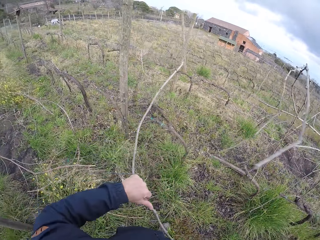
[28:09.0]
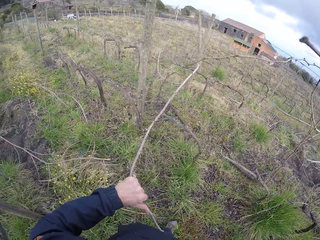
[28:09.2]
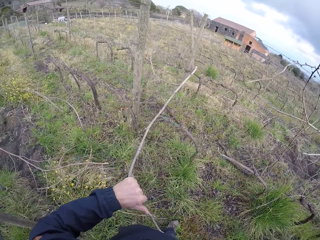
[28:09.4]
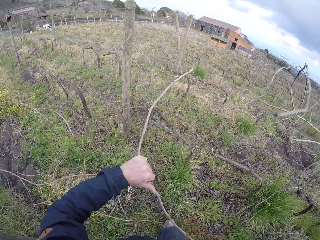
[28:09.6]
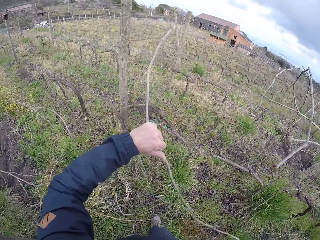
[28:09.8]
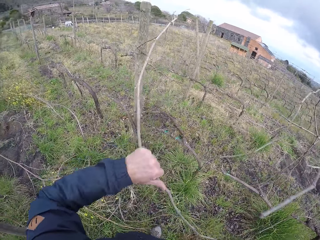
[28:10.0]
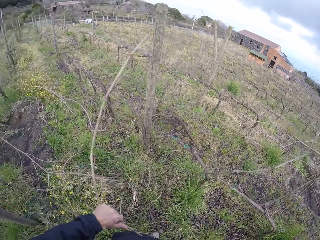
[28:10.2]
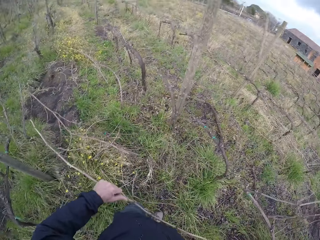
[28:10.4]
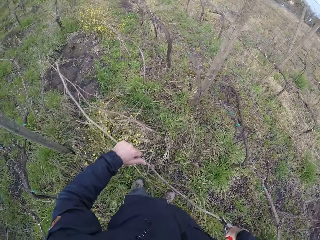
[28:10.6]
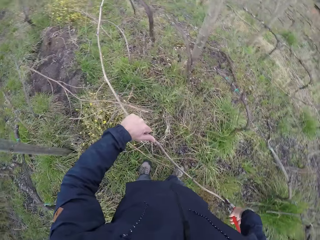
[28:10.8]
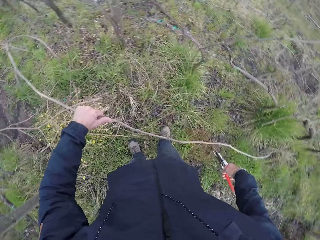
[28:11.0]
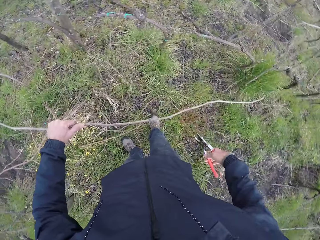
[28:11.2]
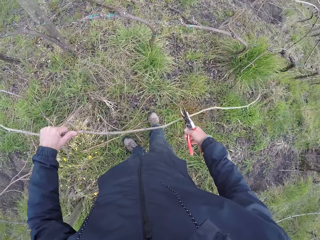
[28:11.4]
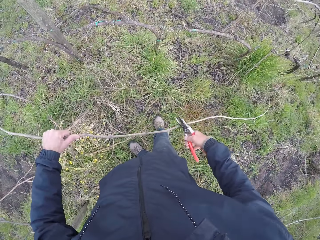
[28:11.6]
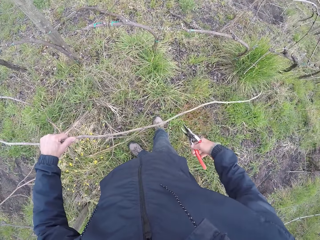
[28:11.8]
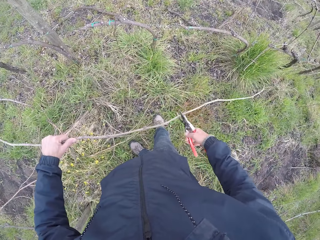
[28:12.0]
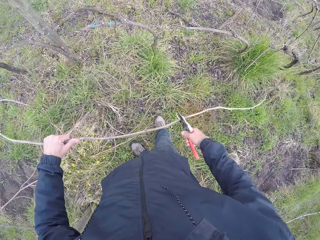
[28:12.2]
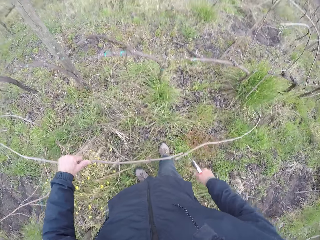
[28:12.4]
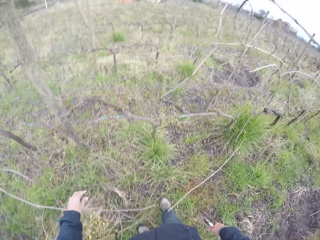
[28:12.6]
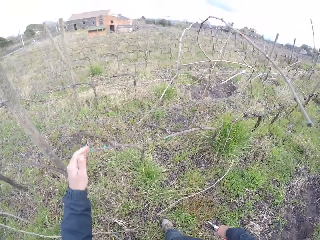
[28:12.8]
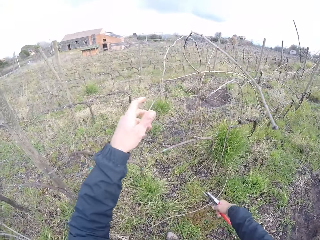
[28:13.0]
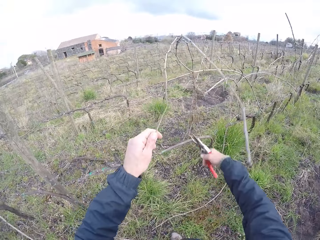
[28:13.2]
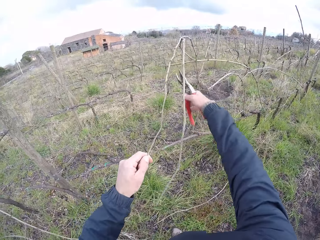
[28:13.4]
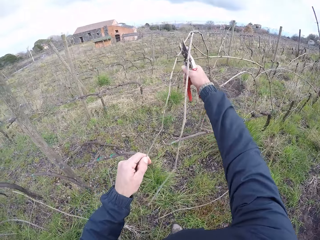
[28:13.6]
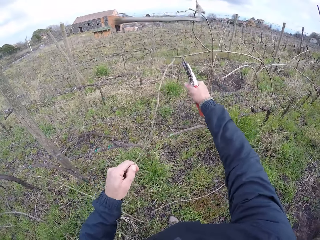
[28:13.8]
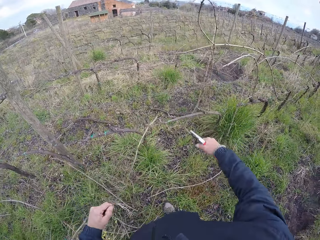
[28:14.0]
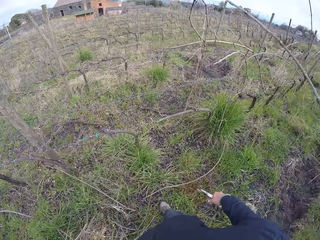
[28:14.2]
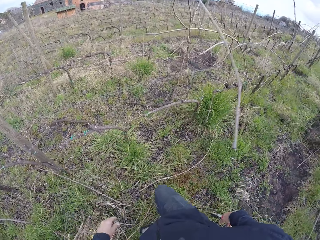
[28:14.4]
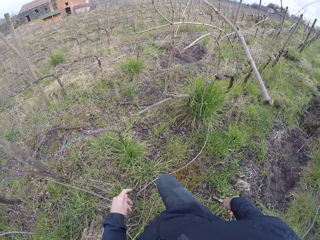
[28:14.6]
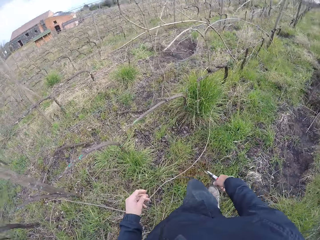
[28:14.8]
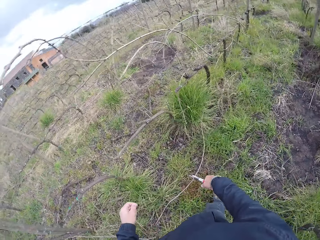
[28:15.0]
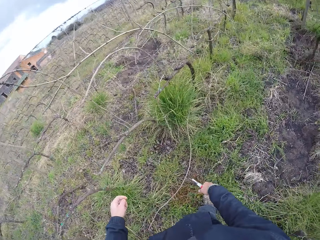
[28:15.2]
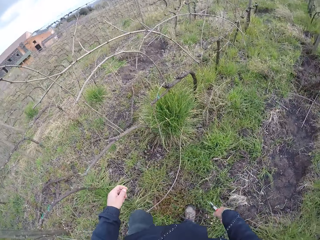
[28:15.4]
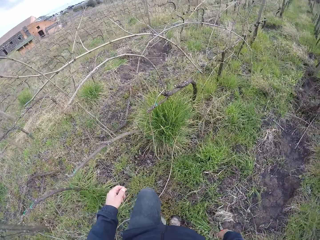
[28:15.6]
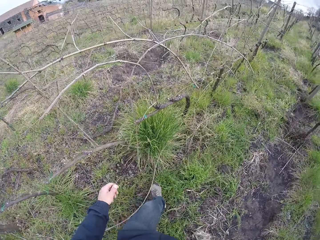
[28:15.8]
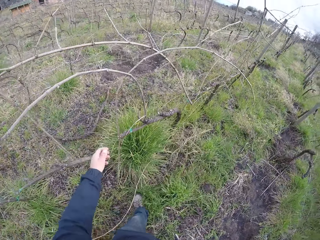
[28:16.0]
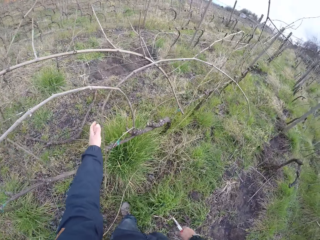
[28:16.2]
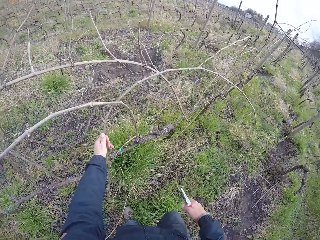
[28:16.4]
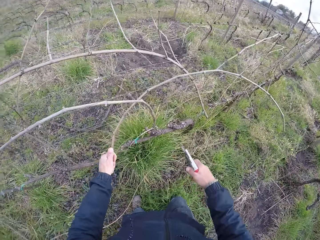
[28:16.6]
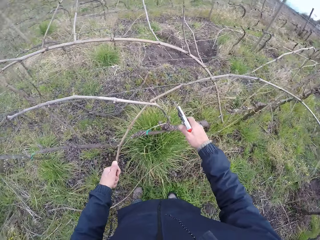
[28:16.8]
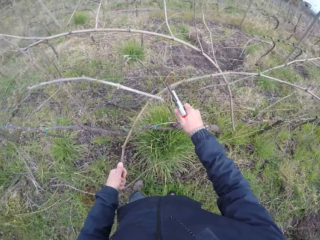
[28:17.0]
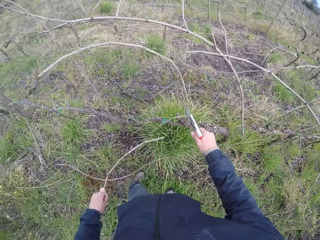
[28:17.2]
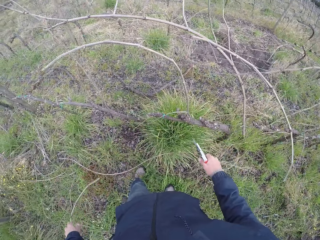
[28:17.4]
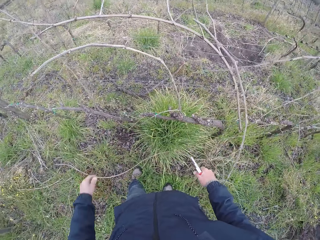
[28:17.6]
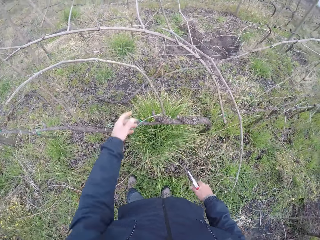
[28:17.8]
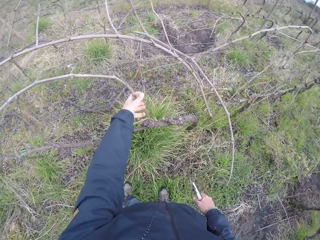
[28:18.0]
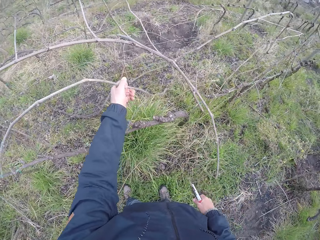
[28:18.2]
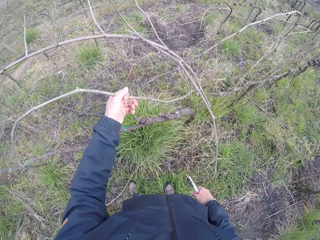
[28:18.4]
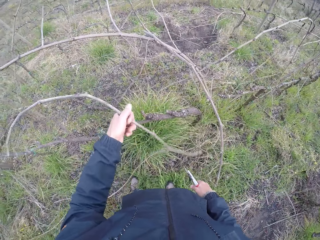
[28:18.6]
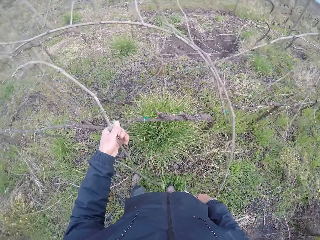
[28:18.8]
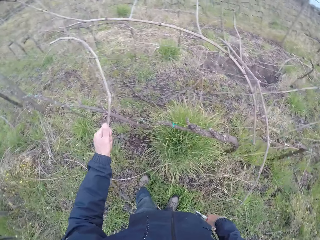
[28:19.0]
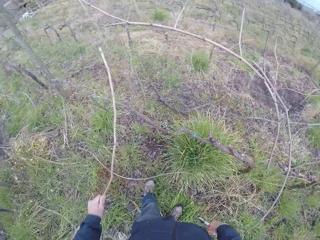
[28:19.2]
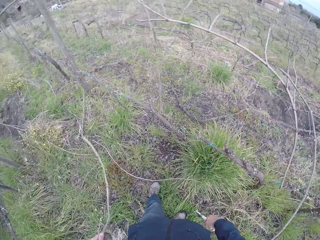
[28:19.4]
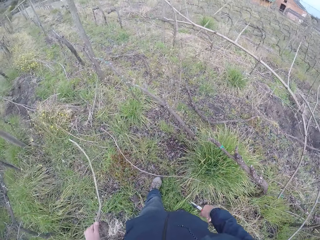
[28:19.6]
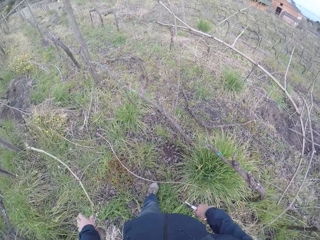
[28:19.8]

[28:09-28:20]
The camera wearer cuts the branch with the pruning shears in his right hand. He drops the branch on the ground with his left hand. He touches the branch with his left hand. He cuts the branch with the pruning shears in his right hand. He holds the branch on the ground with his left hand. He touches the branch with his left hand. He cuts the branch with the pruning shears in his right hand. He pulls the branch from a fence with his left hand. He touches the branch with his left hand.

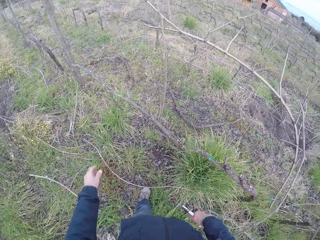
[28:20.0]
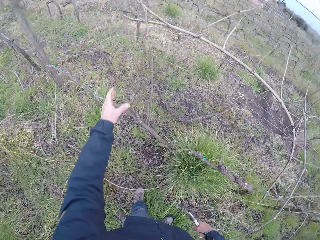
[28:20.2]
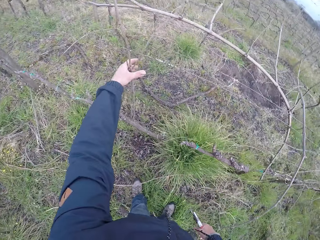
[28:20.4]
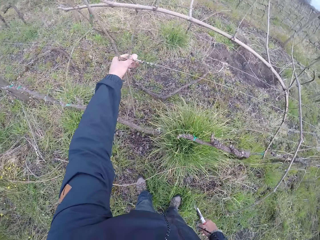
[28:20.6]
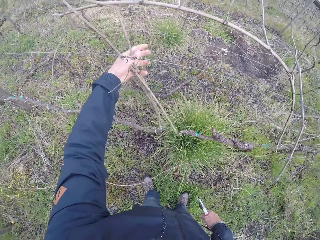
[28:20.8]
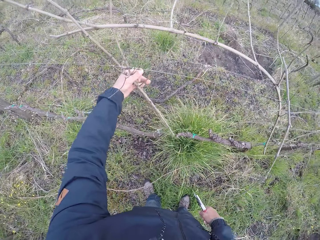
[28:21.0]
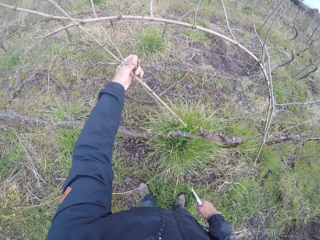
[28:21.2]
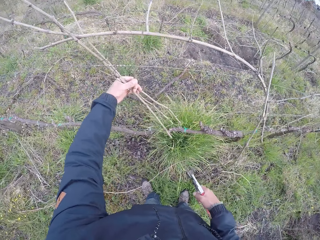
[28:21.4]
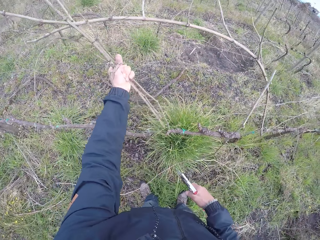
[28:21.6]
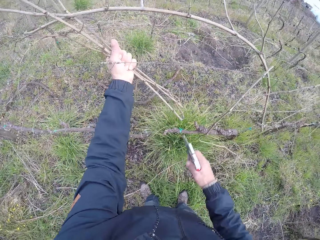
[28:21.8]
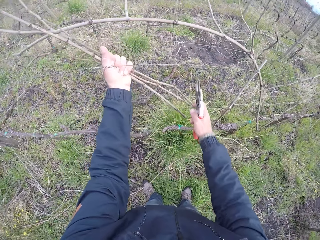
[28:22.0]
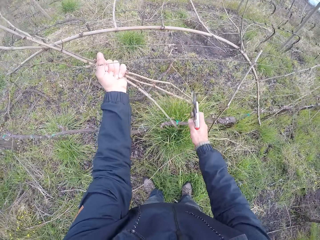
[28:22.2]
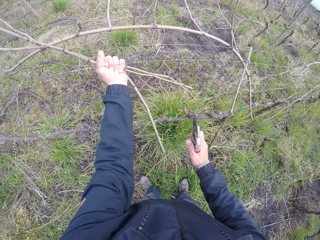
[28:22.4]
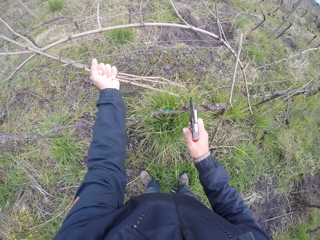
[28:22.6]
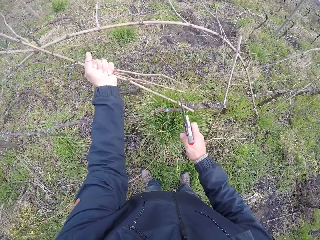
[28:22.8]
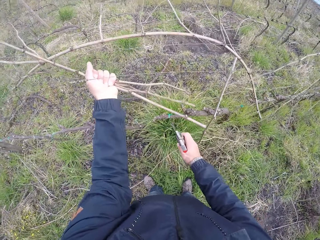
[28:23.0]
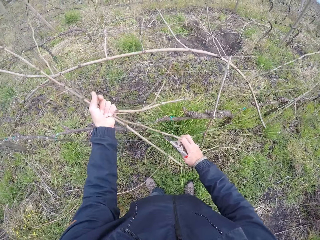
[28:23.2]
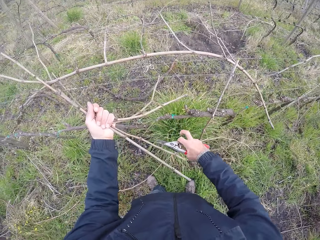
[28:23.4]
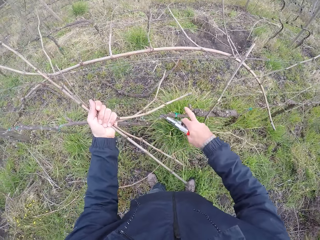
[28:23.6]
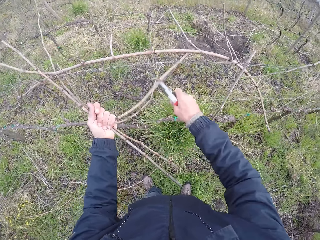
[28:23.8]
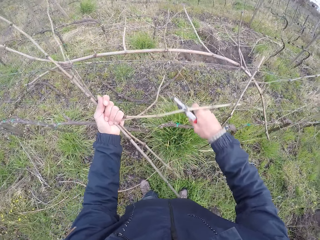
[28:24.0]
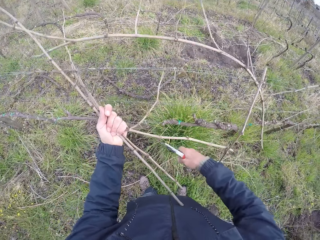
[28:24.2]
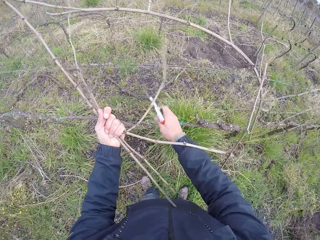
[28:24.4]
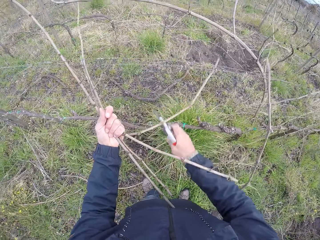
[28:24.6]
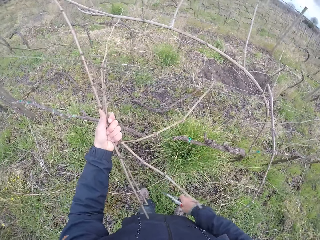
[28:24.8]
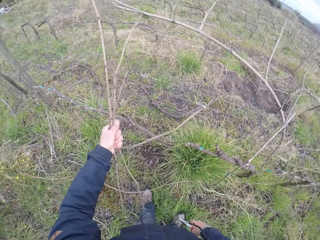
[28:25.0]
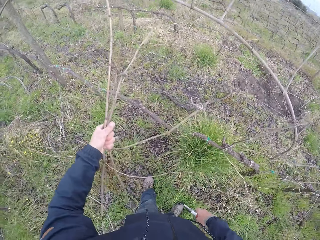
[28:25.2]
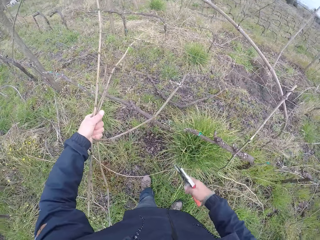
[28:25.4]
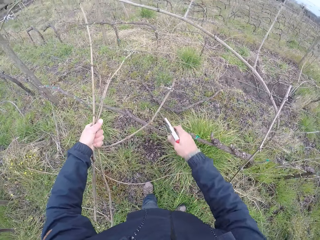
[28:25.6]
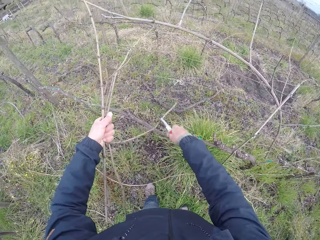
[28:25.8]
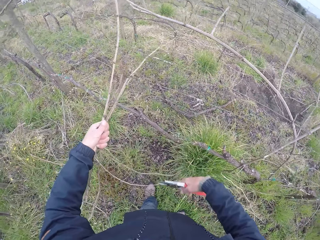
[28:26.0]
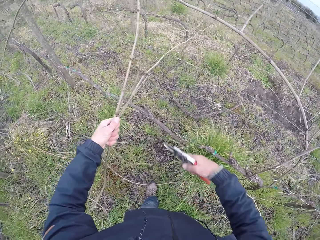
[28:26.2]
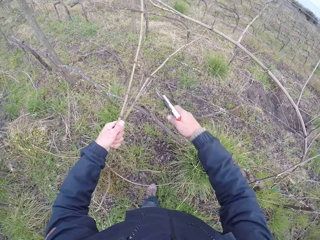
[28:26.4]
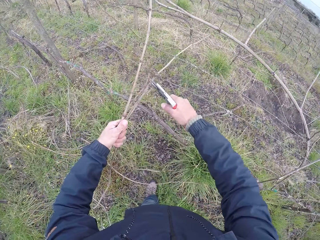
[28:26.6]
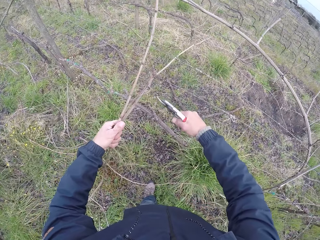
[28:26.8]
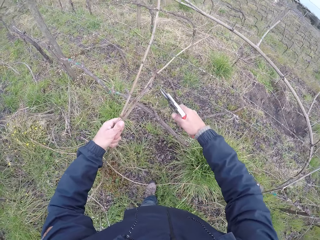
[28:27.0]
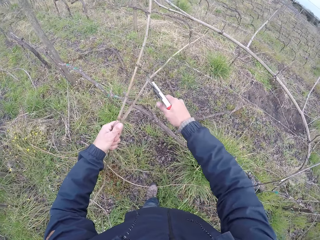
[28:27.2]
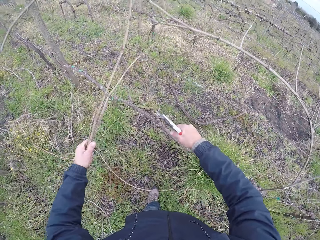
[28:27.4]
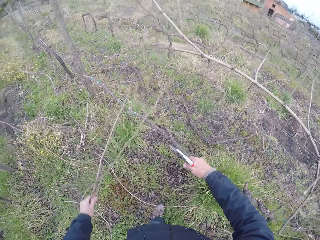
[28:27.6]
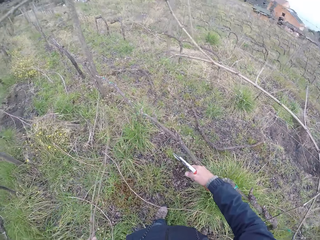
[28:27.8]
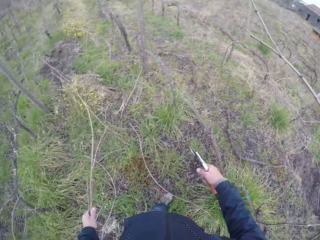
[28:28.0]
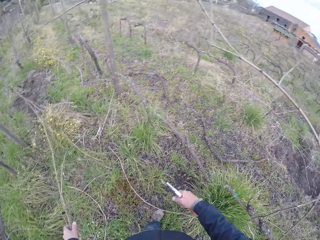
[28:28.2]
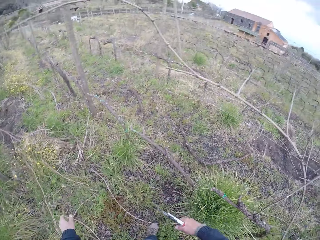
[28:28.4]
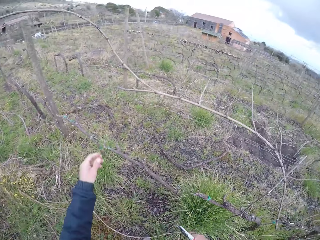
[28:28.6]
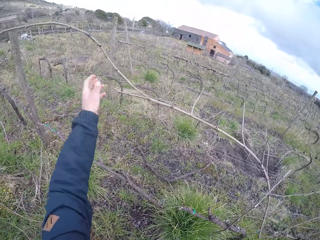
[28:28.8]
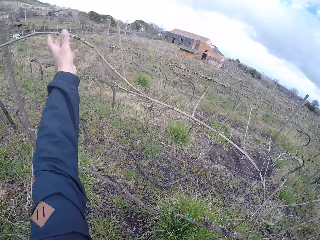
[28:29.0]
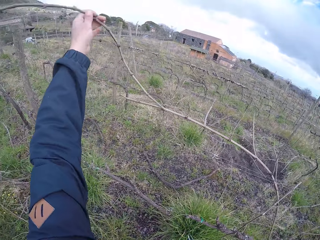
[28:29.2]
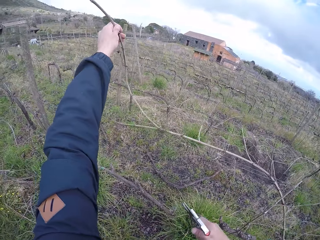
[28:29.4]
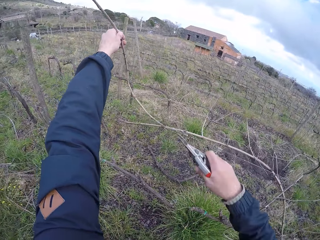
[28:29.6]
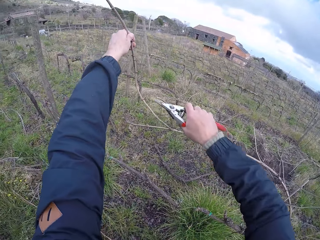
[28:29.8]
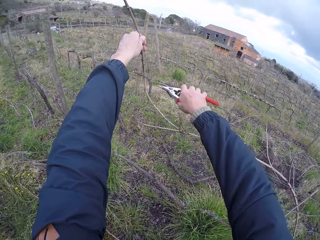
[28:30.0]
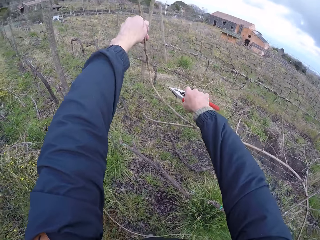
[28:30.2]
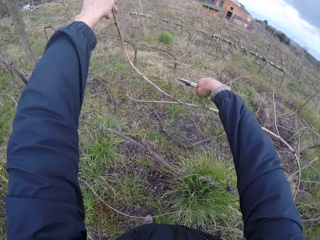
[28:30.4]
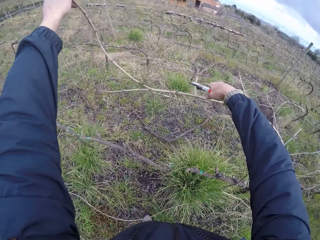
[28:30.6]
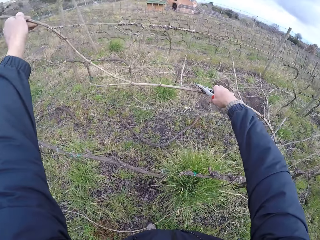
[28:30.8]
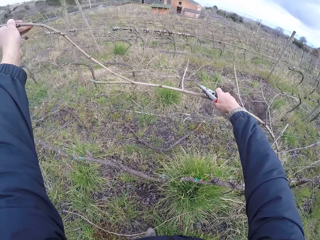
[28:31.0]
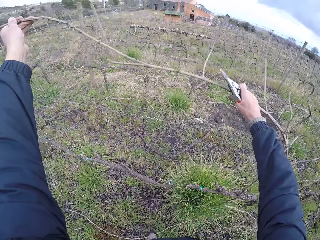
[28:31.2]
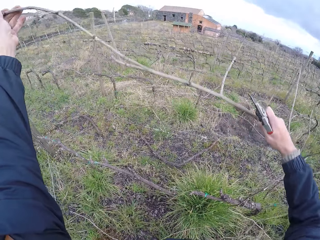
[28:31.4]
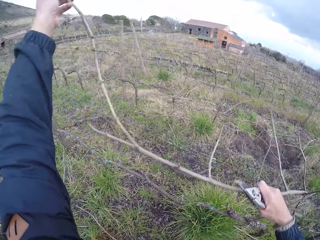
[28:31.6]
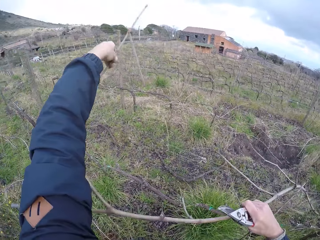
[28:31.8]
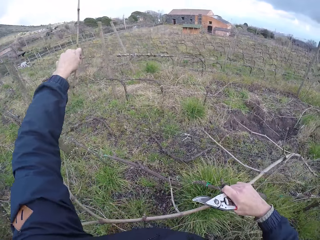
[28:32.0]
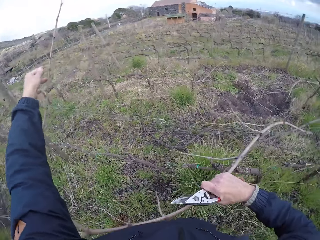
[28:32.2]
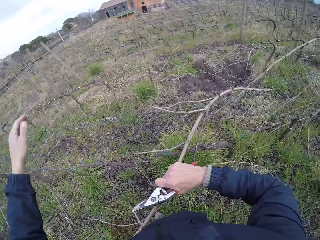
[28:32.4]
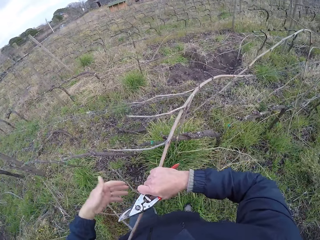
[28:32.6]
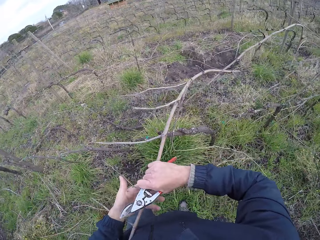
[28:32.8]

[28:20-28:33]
The camera wearer holds a set of branches with his left hand. He cuts the branches with his left hand. He adjusts the position of the fence with his right hand. He pulls the set of branches through the fence with his left hand. He cuts the branch with the pruning shears in his right hand. He drops the branch on the ground with his left hand. He holds a branch with his left hand. He holds the branch with both hands.
